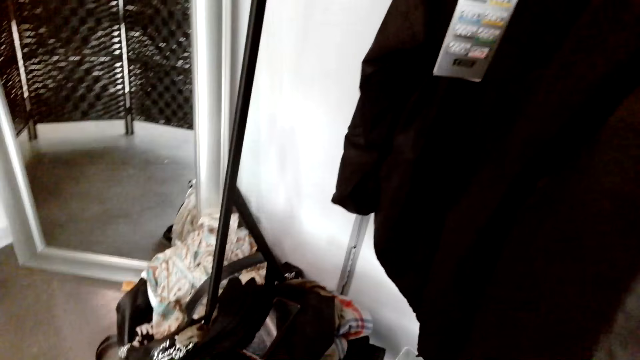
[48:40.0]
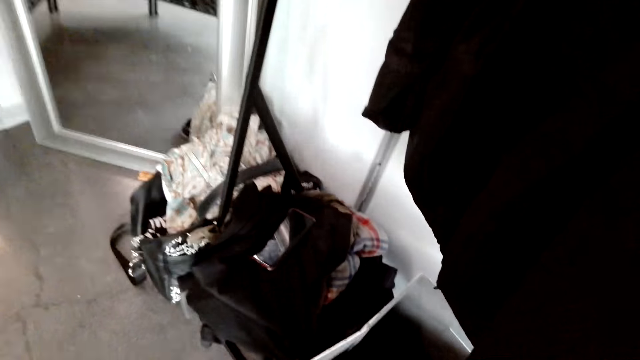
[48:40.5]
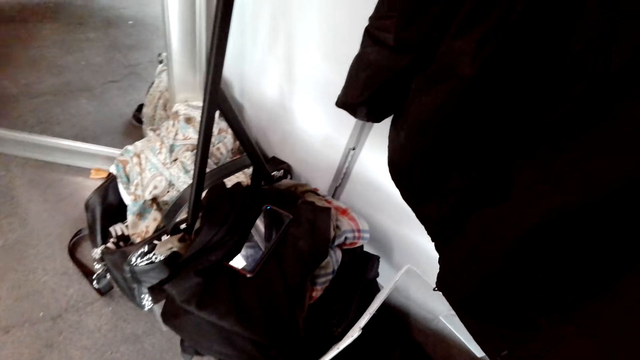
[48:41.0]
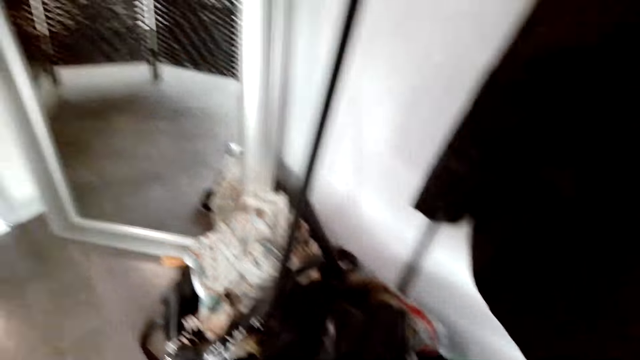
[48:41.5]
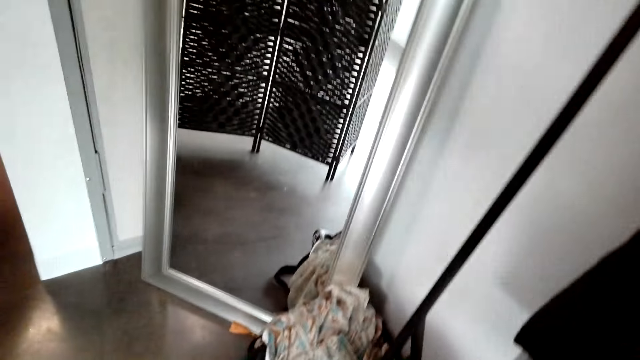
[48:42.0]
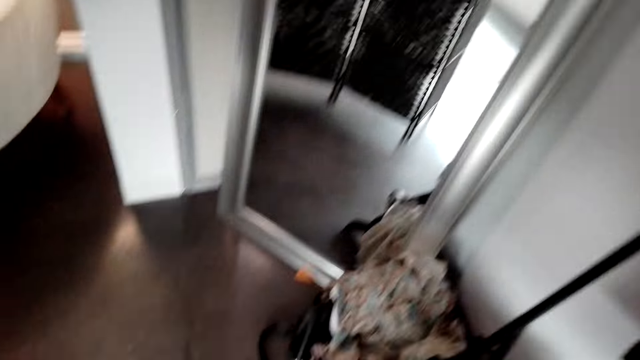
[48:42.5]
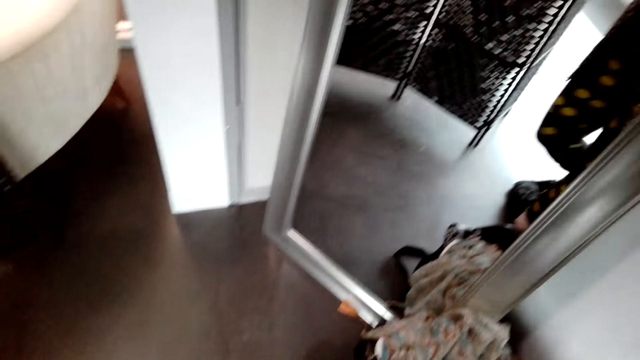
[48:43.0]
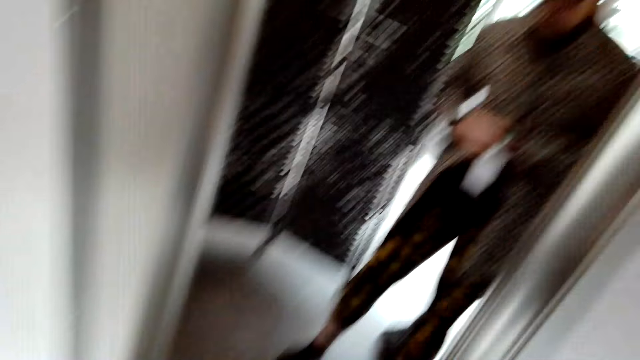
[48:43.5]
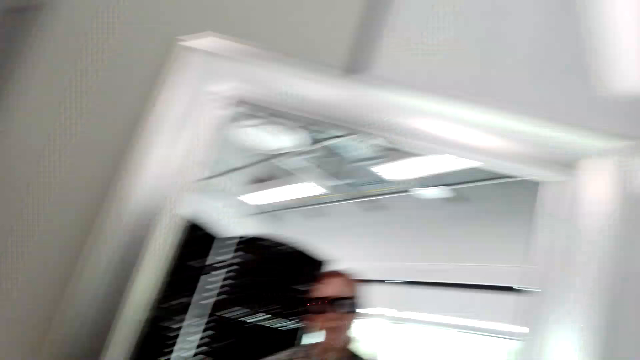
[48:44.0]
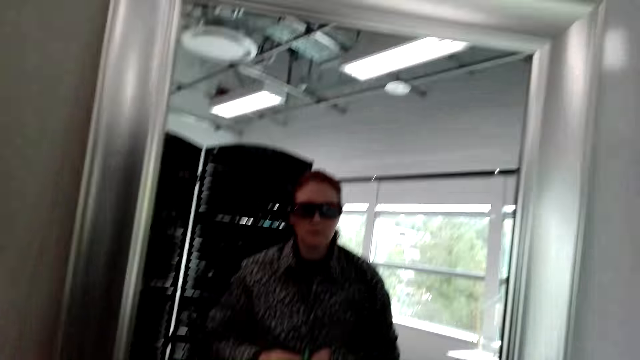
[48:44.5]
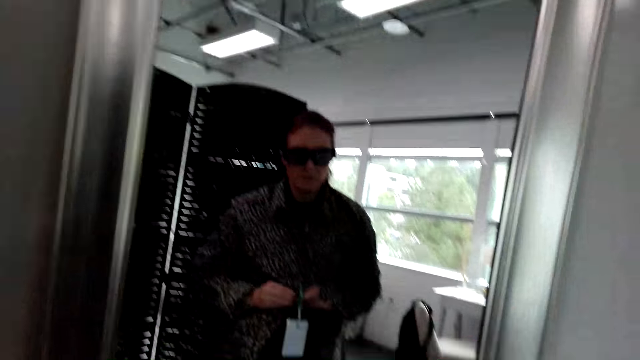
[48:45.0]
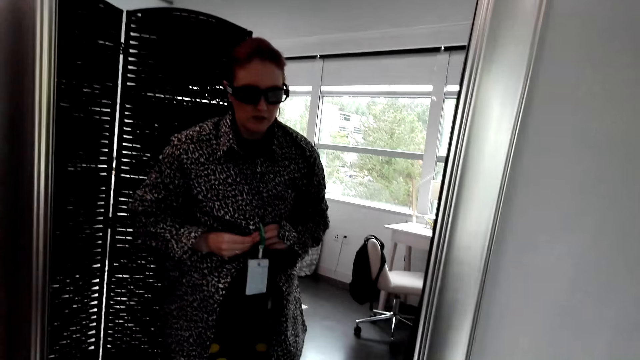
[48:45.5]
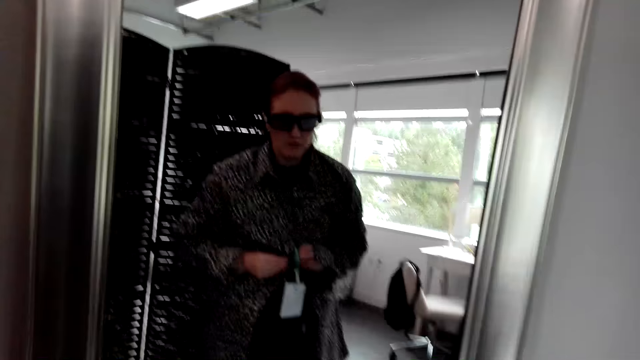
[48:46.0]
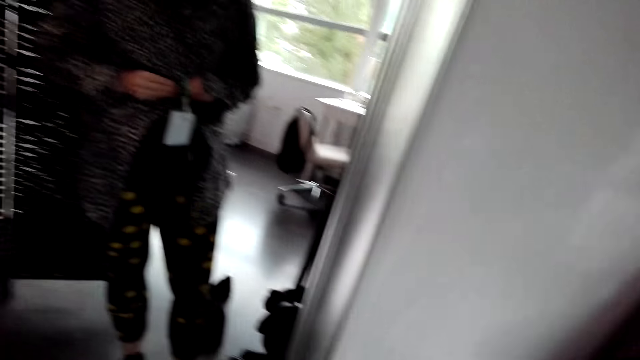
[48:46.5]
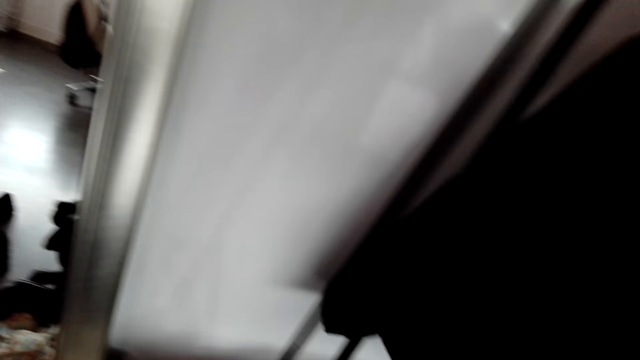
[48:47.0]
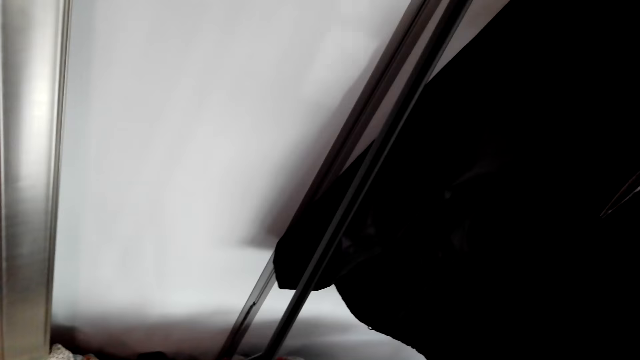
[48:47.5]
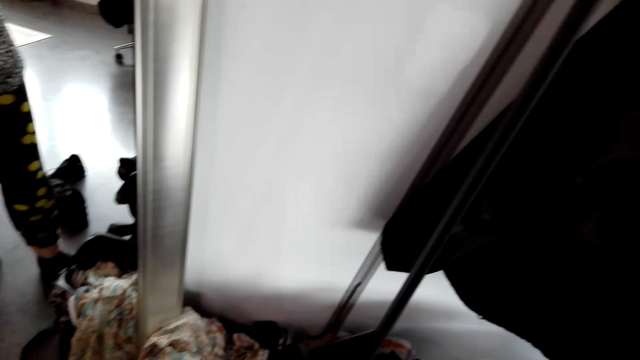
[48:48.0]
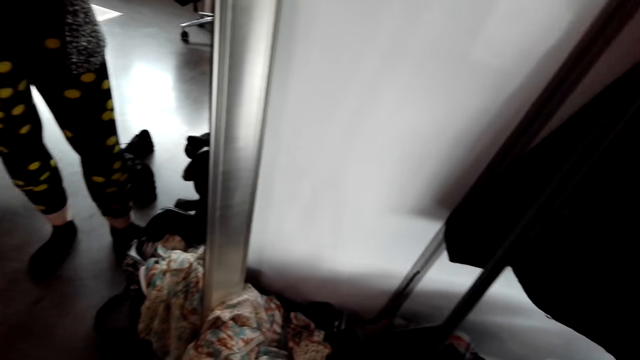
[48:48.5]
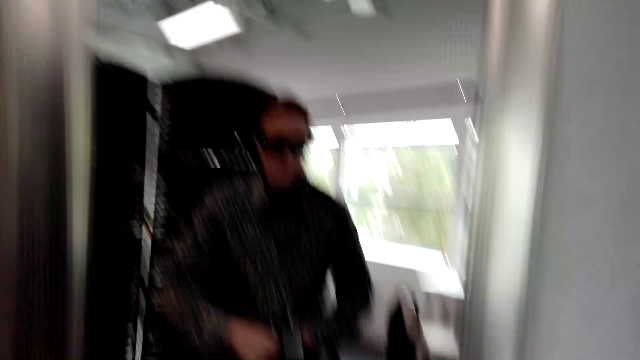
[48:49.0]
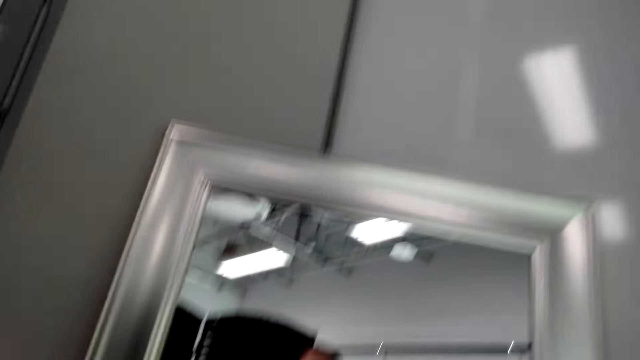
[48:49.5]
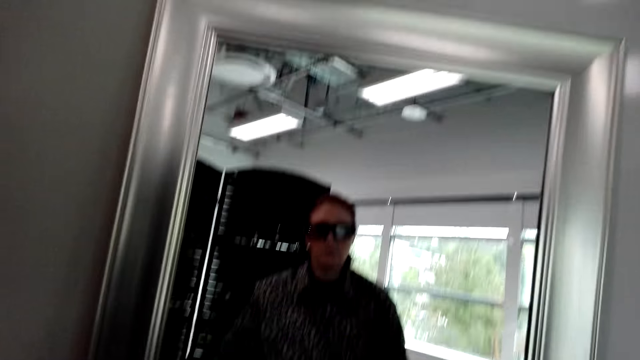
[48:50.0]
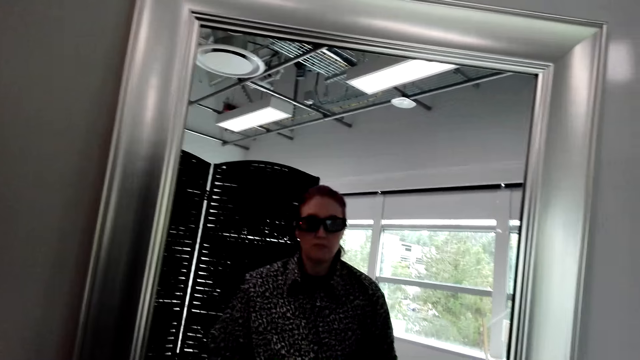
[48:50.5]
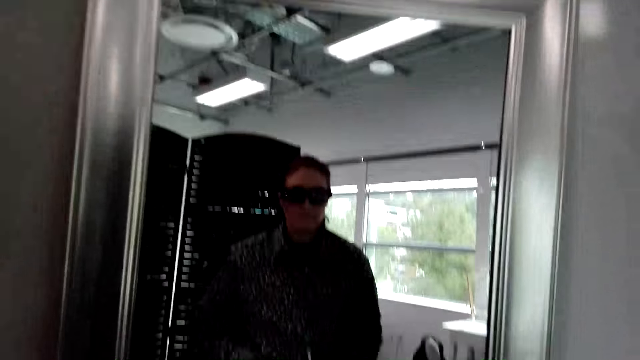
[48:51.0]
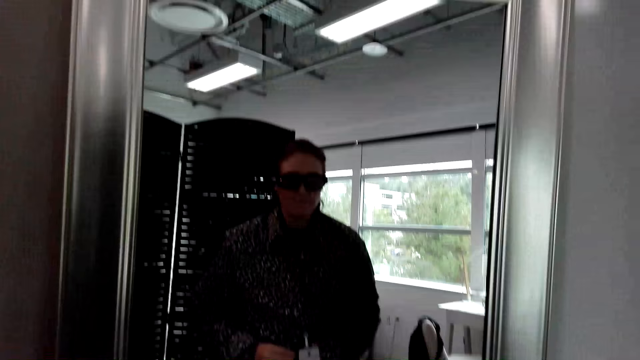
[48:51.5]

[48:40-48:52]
The camera wearer looks around. They button the shirt.

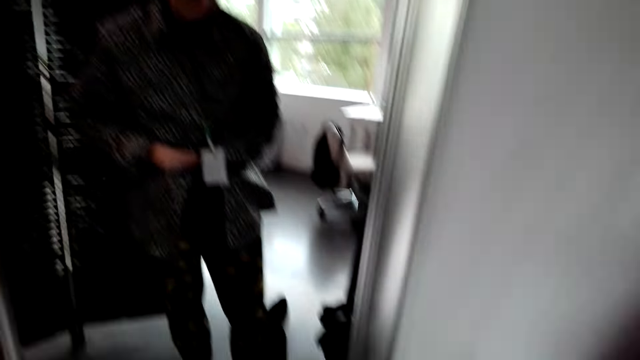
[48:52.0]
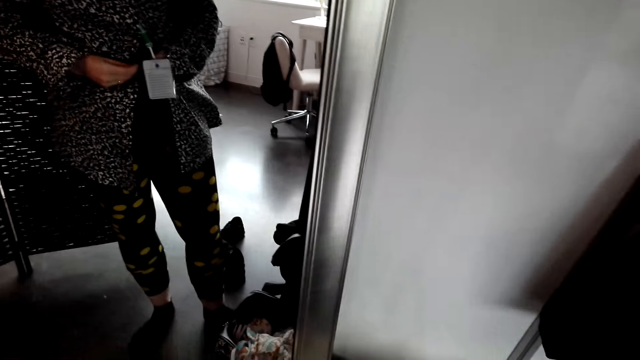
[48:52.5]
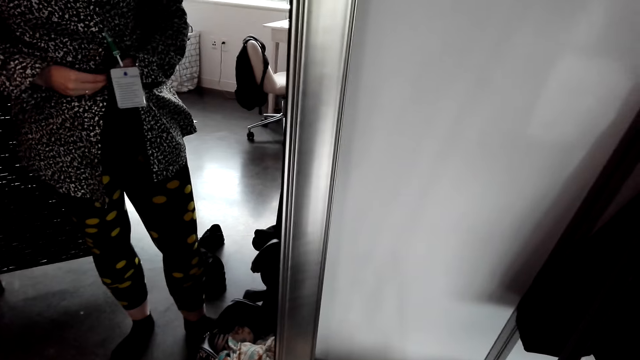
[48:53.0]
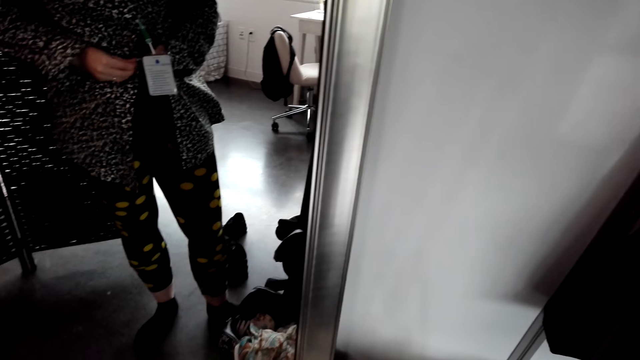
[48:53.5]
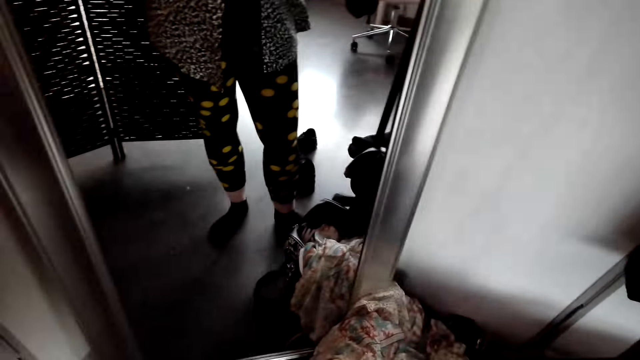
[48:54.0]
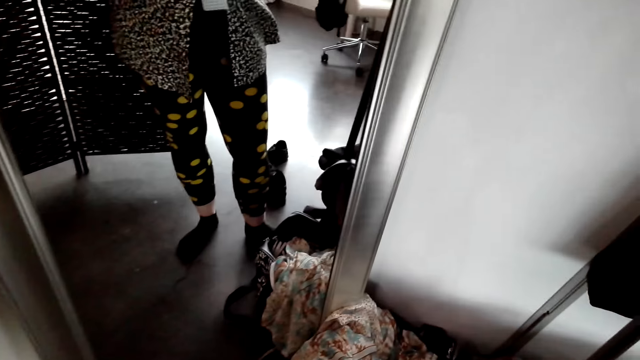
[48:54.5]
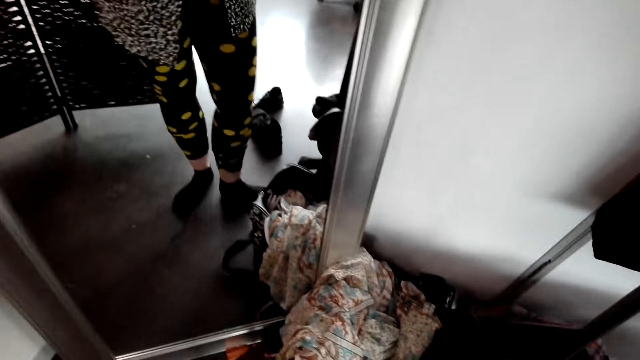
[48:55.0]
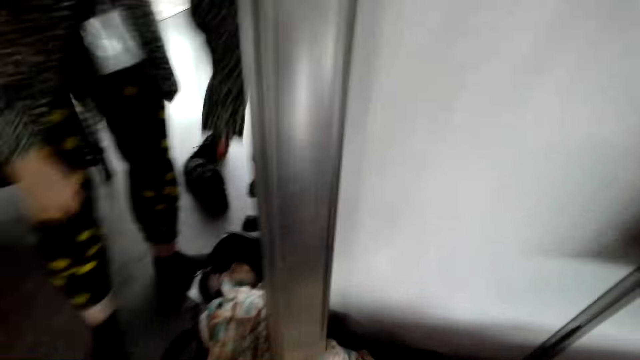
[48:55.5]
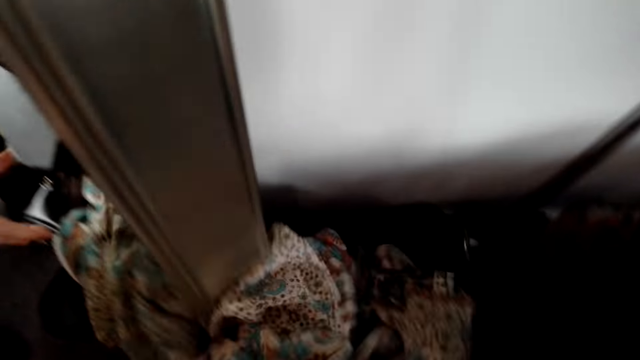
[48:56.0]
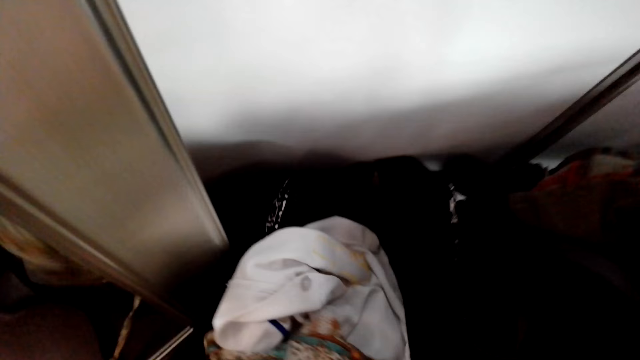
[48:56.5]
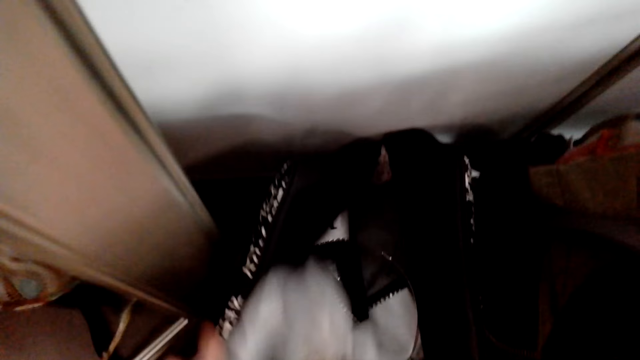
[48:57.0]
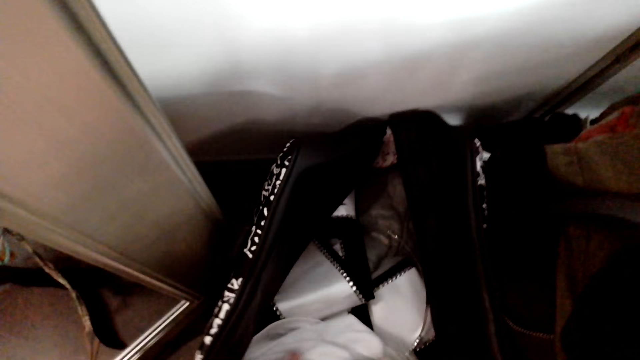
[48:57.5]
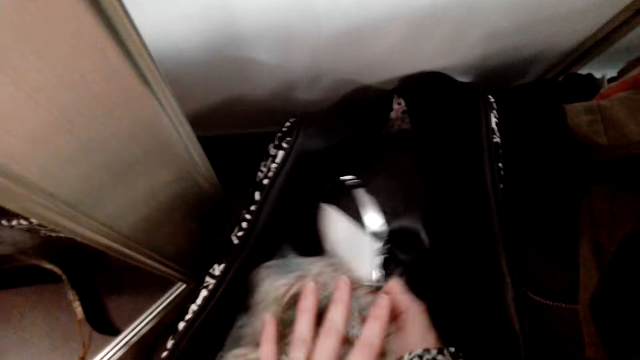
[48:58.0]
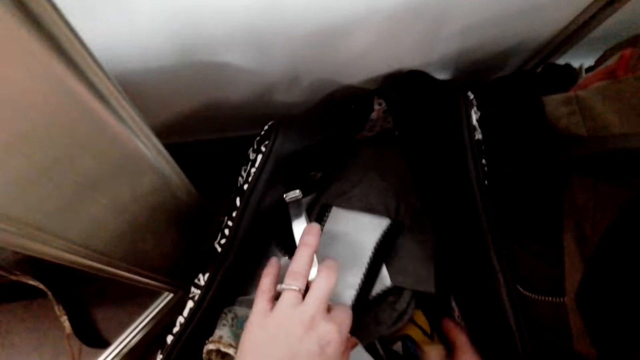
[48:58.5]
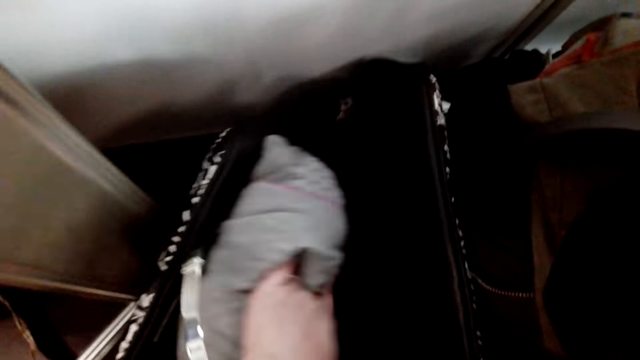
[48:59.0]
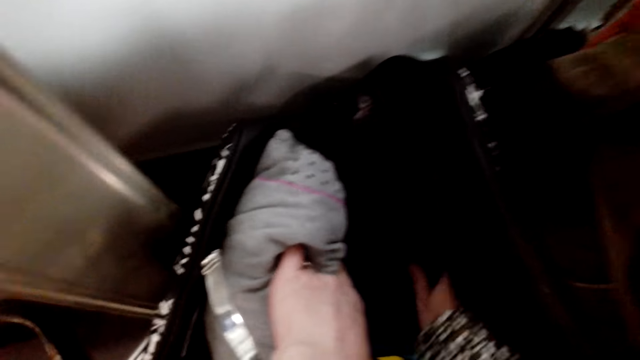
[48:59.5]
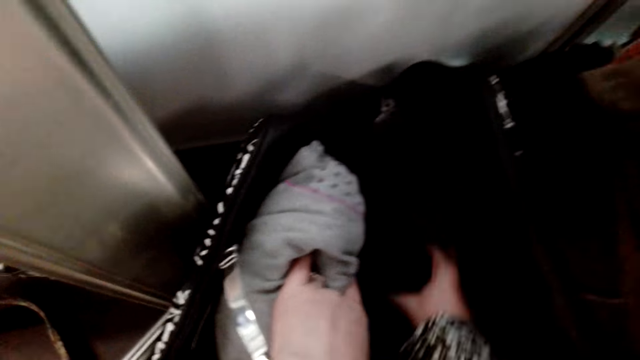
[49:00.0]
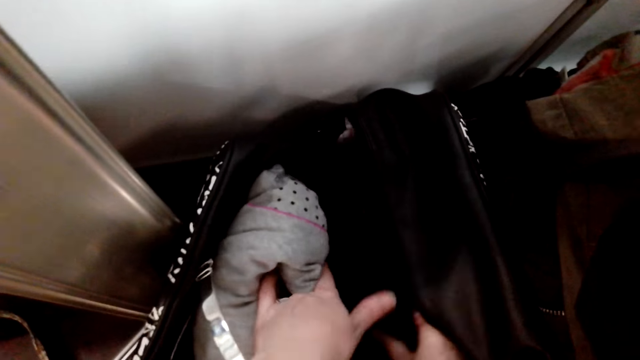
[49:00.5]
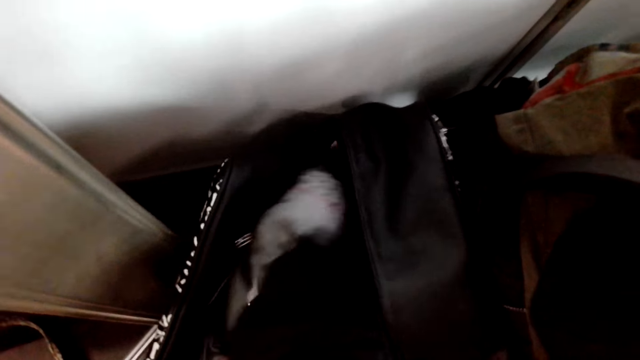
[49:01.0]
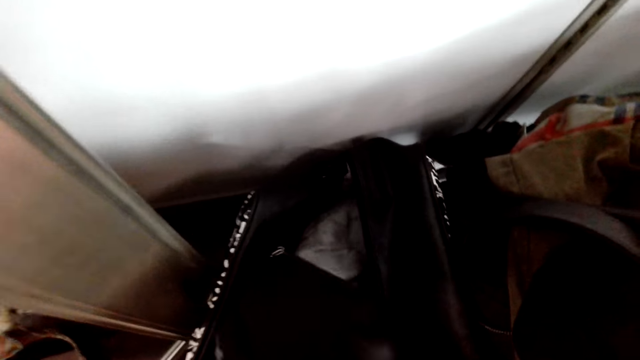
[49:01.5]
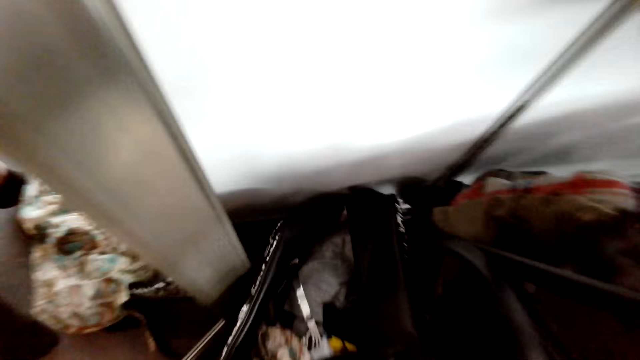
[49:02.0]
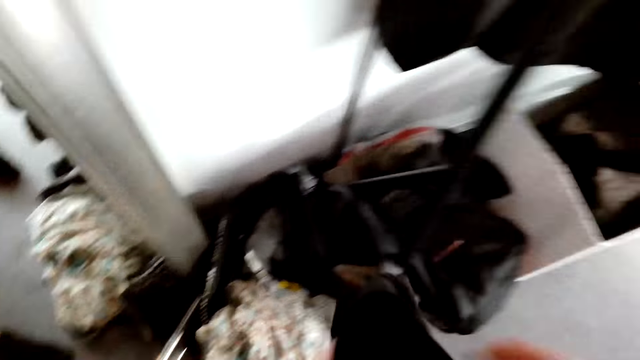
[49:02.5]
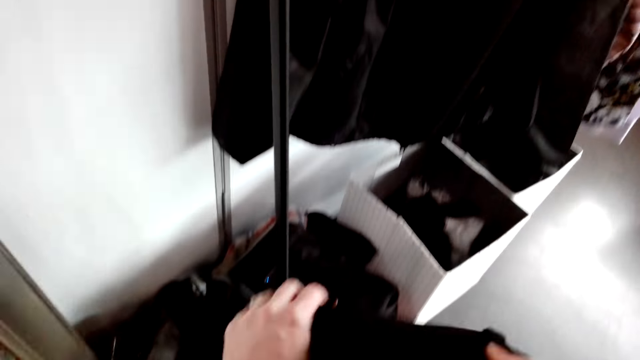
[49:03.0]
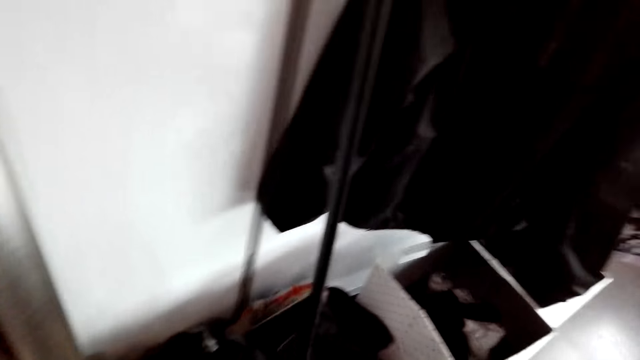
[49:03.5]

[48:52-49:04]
The camera wearer touches the clothes in the bag. They put the bag. They pull out pants from the bag.
